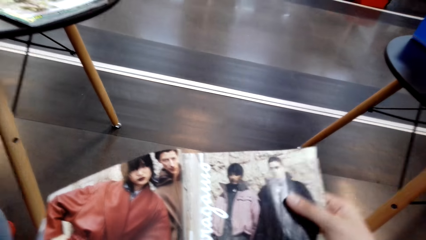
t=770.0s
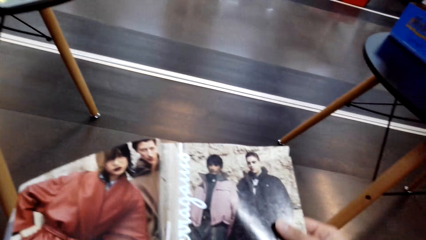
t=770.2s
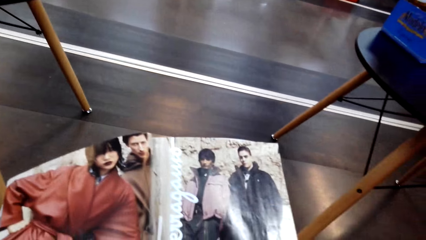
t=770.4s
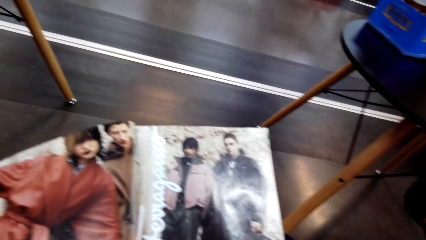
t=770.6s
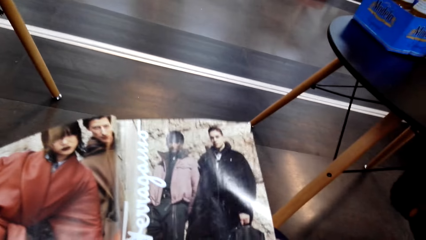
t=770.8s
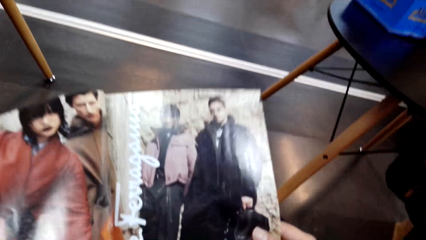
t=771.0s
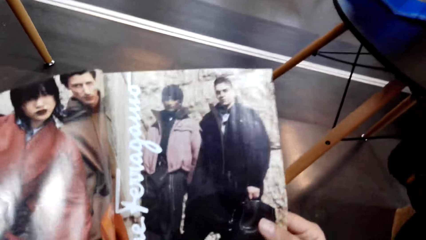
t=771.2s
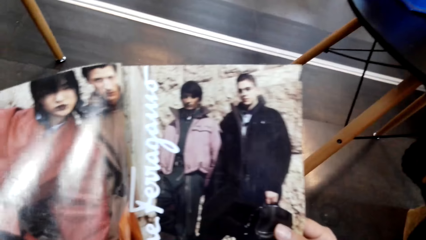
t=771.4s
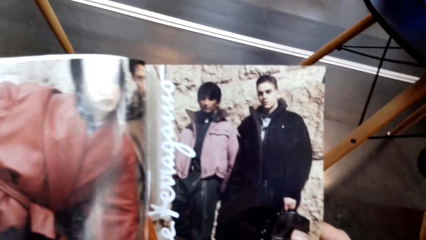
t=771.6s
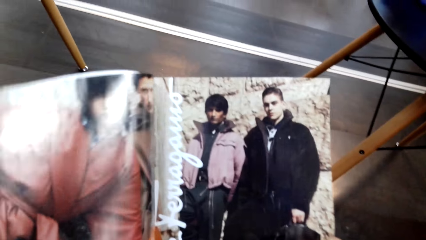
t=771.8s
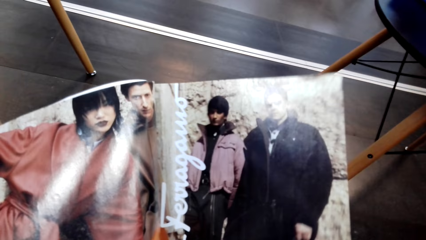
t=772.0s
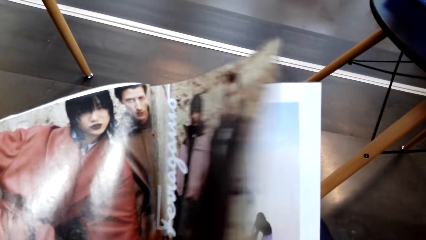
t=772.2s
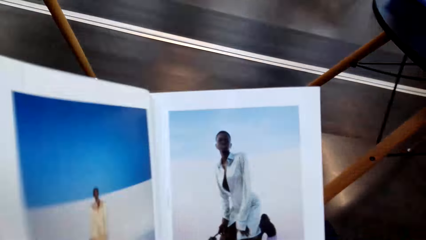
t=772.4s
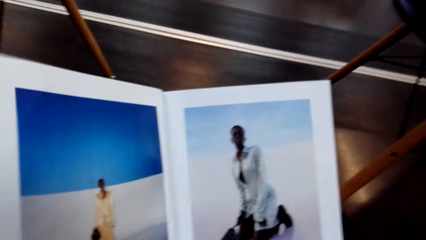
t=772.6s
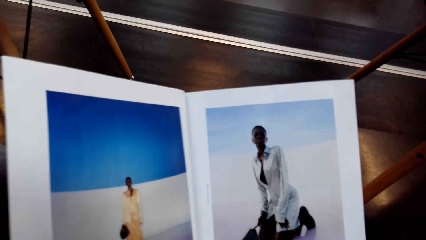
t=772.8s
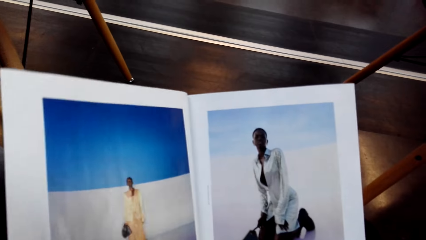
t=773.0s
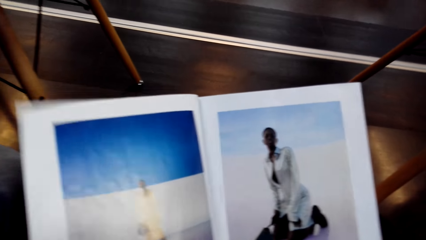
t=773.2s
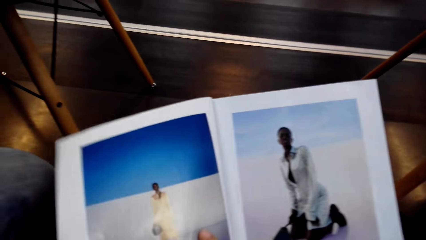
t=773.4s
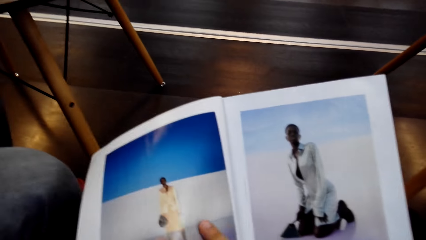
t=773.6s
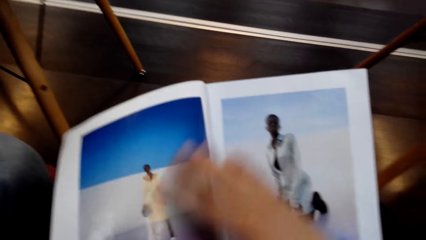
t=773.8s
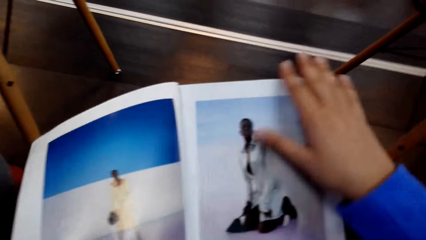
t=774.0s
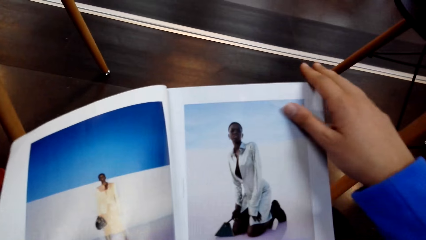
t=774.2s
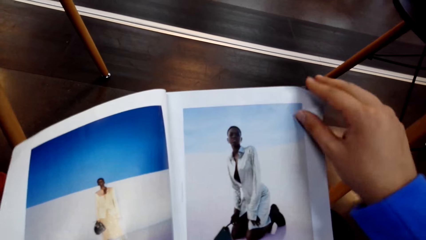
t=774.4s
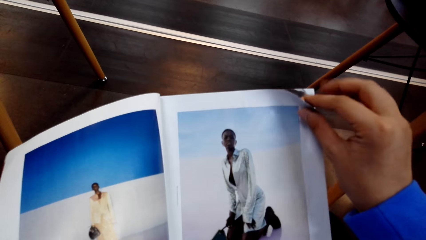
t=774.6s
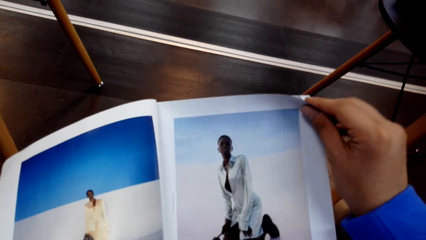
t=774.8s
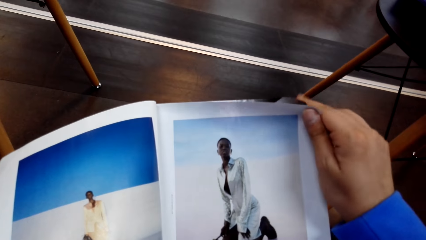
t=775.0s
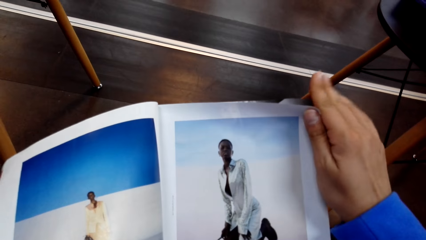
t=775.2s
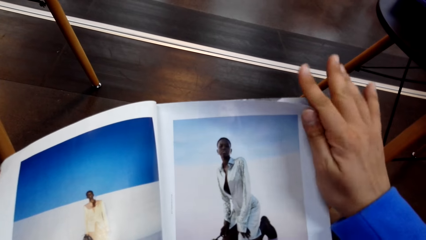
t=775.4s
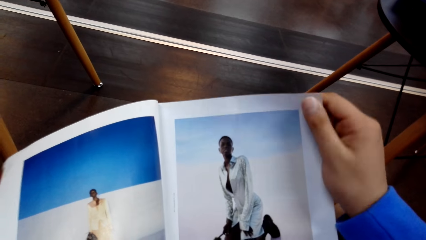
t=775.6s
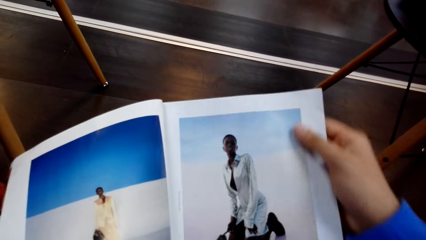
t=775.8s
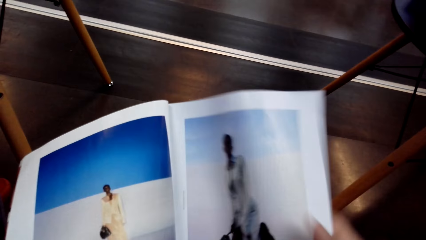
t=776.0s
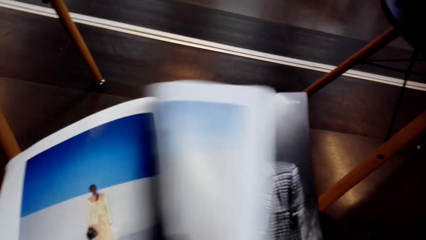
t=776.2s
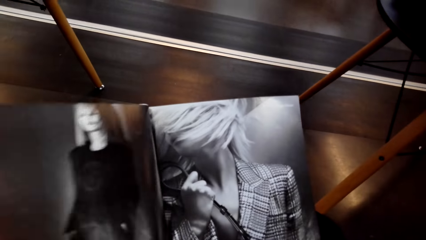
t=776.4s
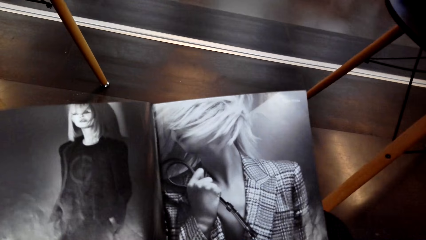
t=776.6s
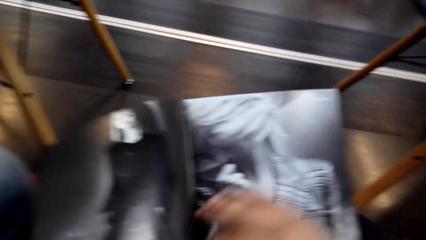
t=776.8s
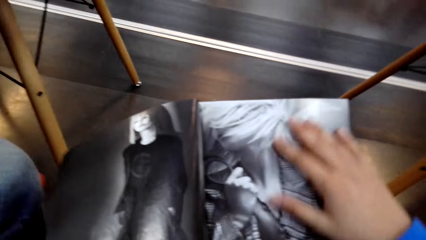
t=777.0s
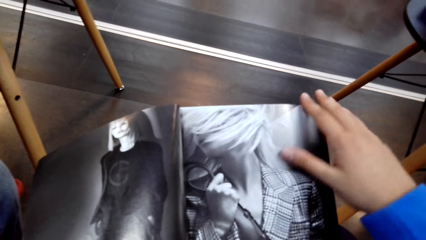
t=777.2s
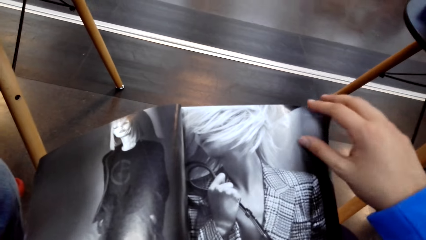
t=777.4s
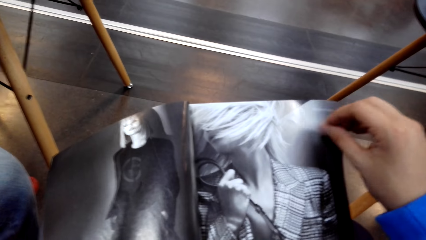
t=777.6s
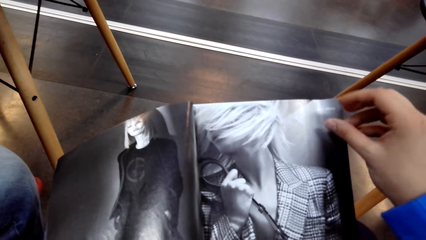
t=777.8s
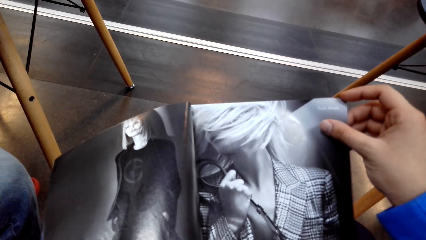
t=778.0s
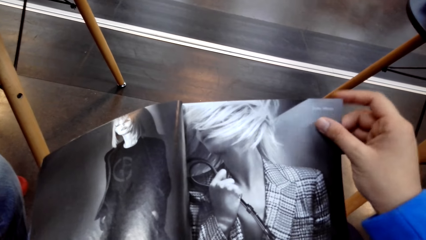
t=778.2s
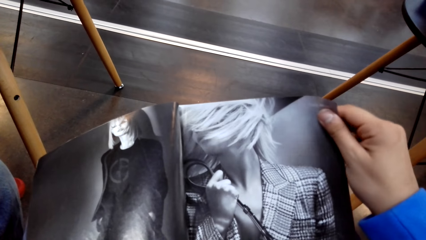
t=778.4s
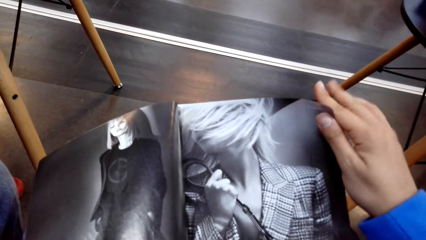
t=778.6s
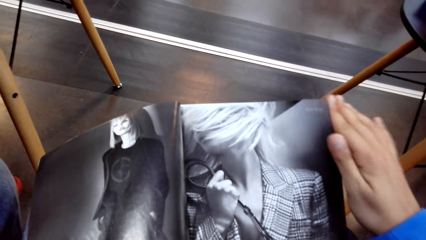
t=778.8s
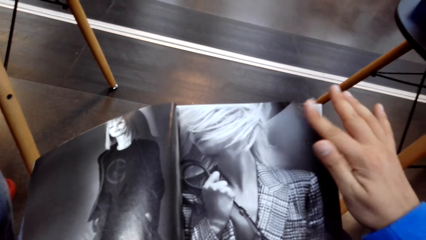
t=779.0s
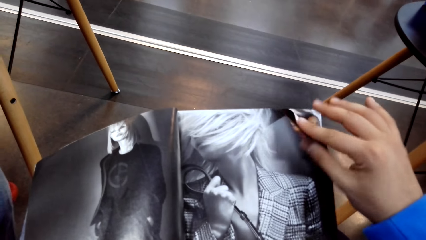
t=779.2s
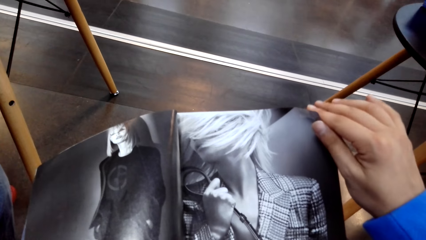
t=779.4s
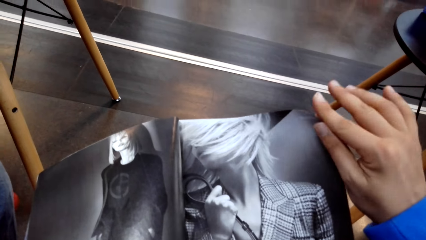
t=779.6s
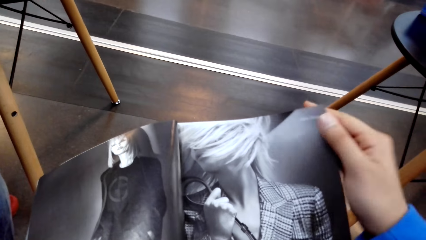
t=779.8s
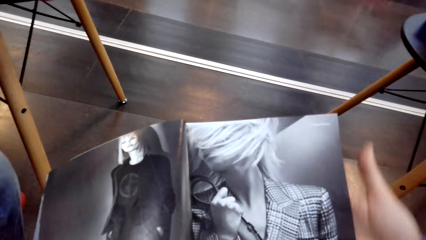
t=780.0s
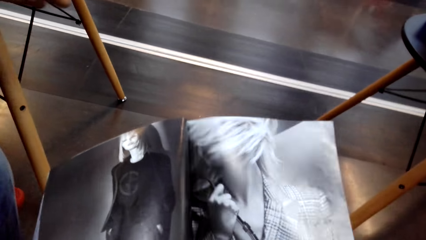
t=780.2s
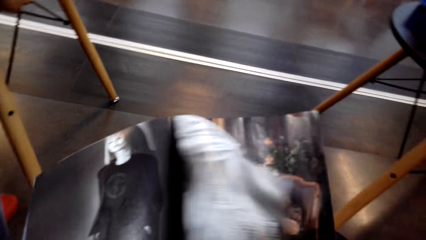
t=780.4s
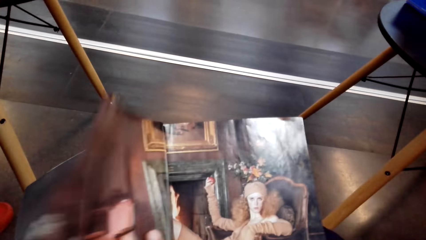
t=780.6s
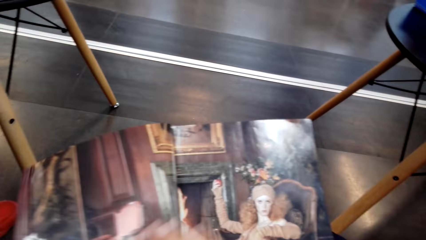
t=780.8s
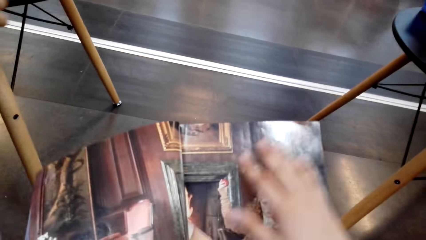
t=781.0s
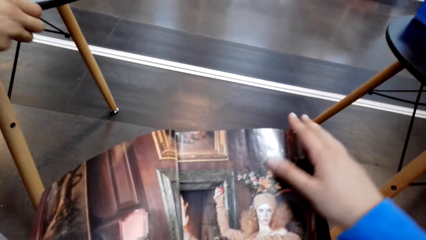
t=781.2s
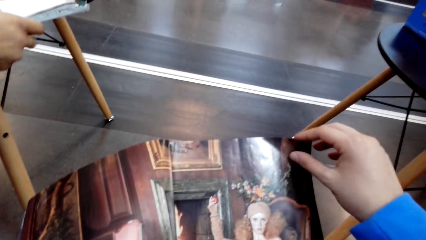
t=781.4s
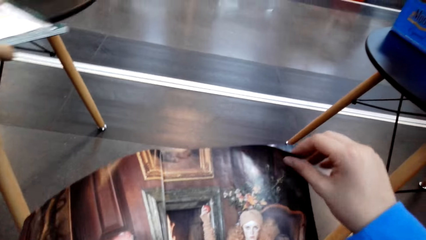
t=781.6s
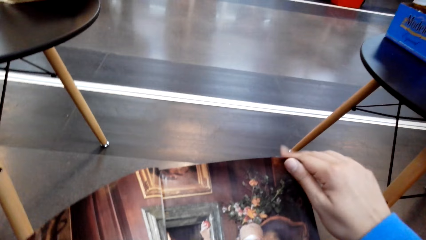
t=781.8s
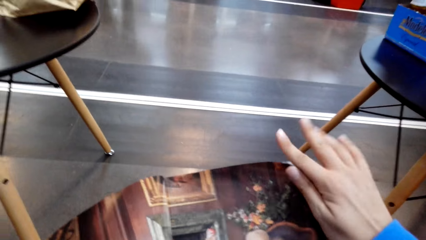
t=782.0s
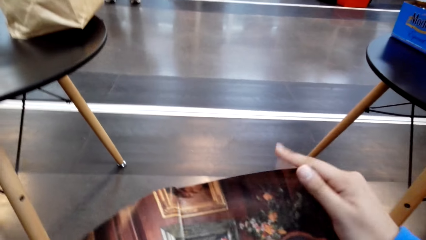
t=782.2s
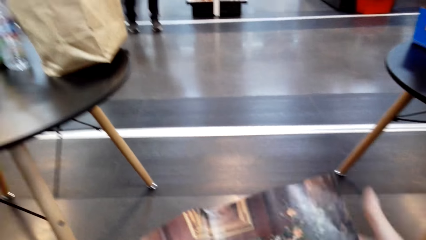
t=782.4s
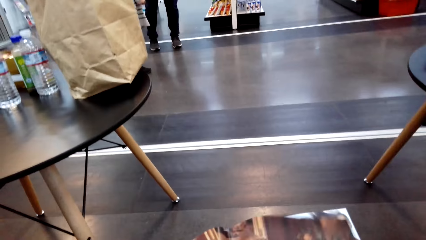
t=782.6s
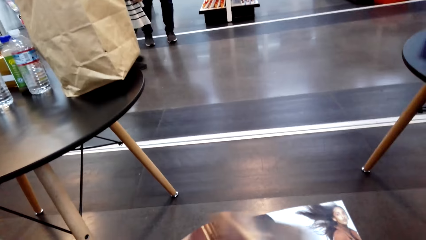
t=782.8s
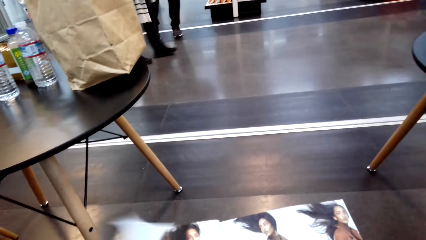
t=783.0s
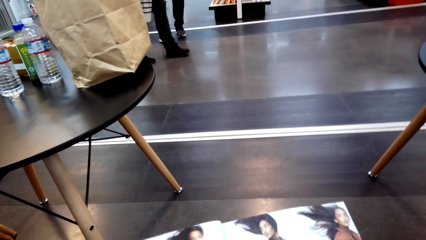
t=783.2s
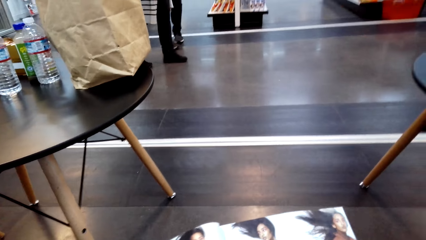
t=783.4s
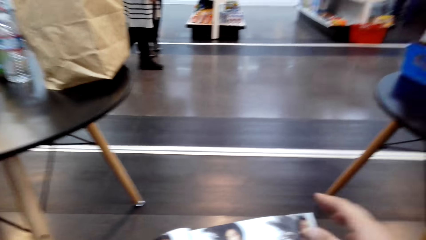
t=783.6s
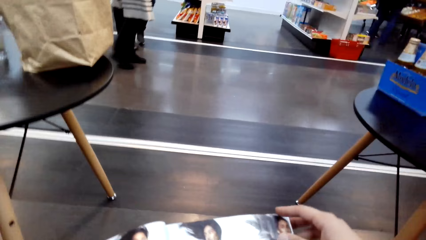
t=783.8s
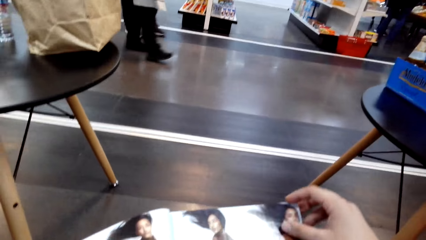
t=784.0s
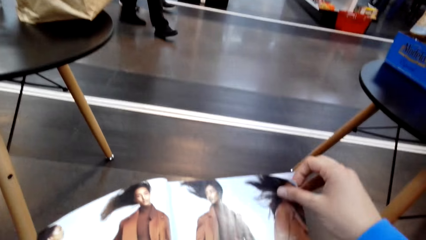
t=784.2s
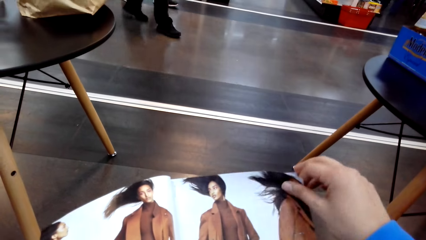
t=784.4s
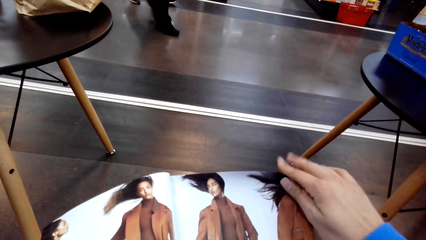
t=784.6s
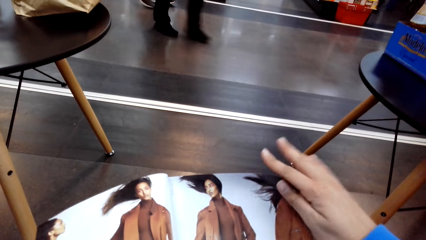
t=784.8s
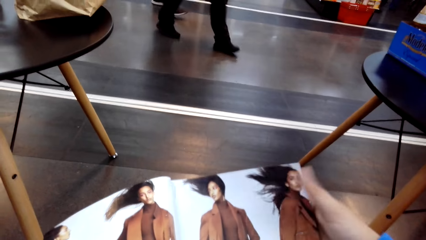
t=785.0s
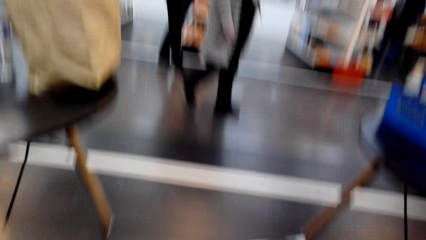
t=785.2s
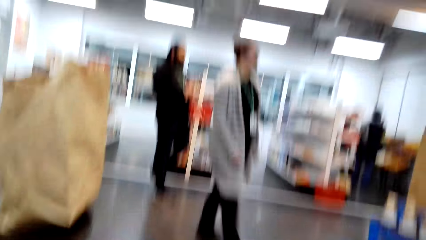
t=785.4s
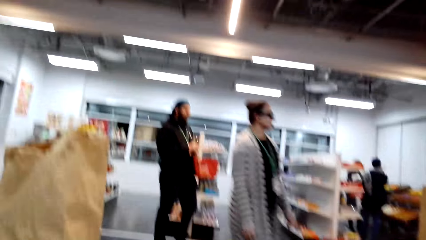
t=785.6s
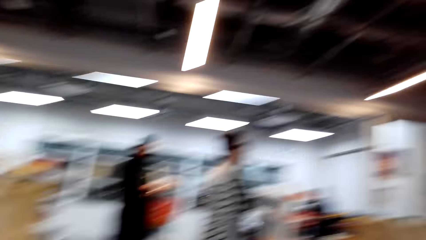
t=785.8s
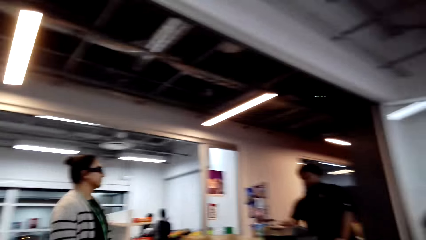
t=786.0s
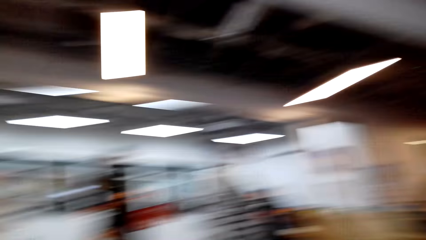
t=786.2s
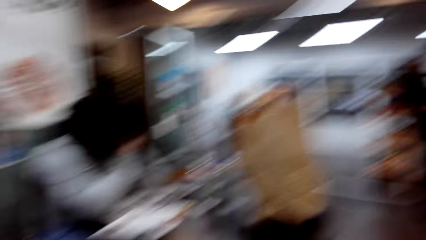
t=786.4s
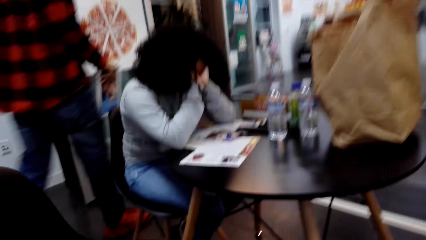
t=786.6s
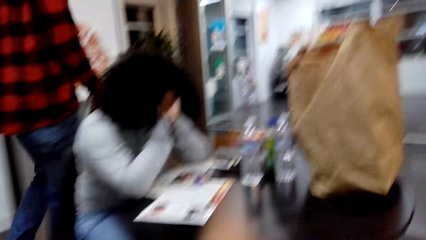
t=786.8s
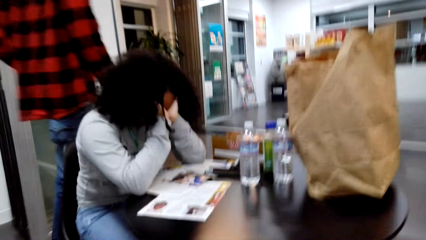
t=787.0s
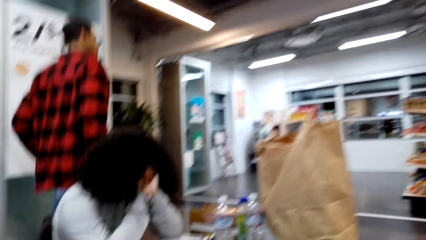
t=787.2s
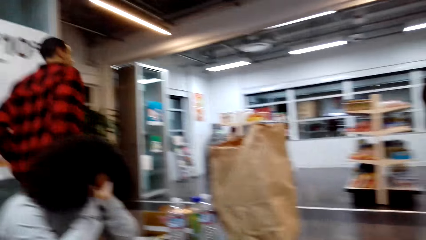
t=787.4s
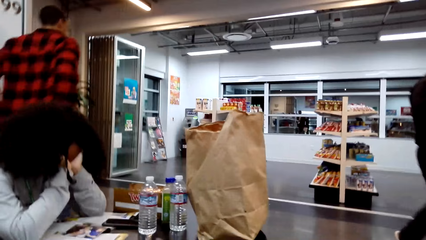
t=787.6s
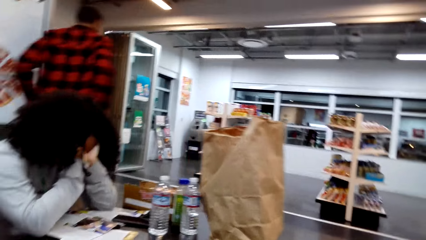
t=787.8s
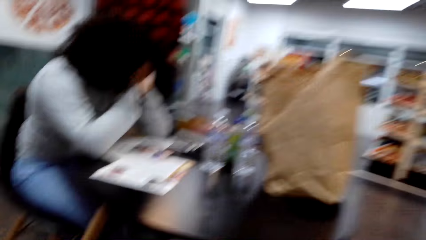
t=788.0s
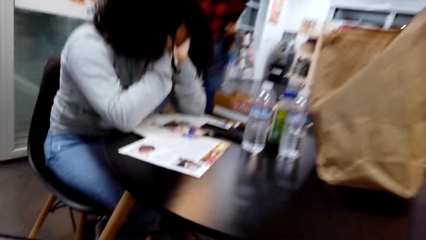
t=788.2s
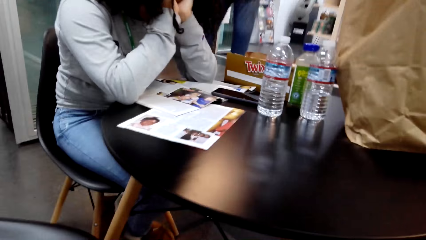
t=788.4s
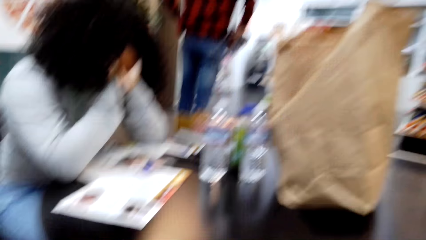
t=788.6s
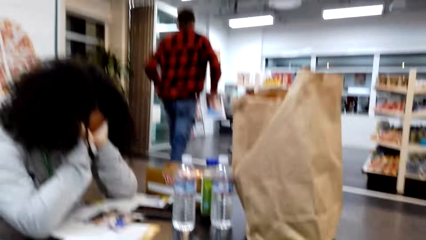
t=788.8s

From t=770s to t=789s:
The camera wearer turns the page. They look at the page. They turn the page. They look at the page. They turn the page. They look at the page. They turn the page. They look at the page. They look around the store.
